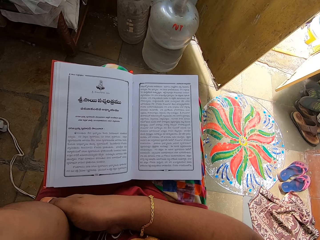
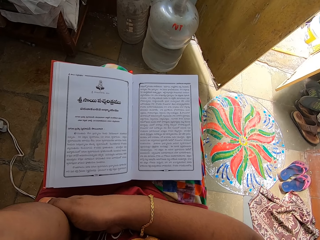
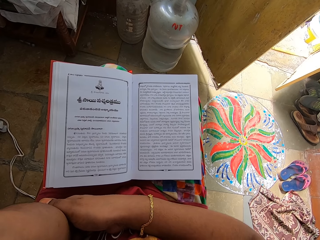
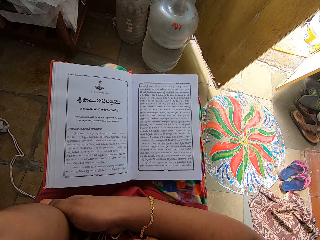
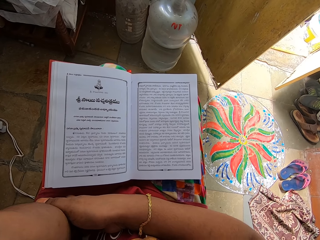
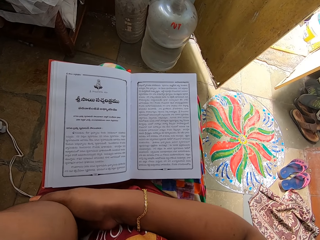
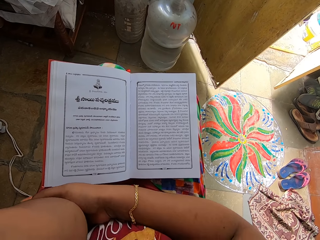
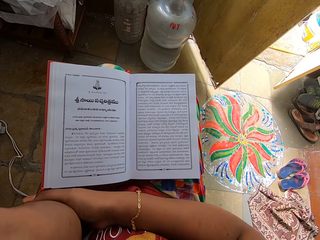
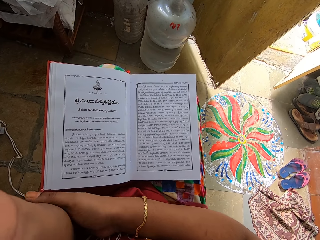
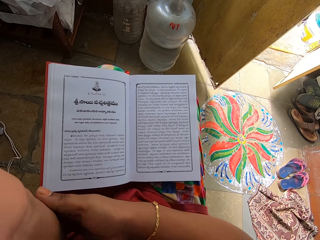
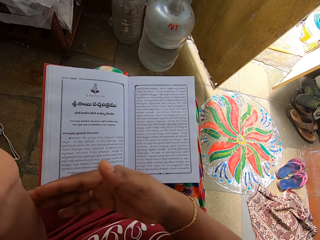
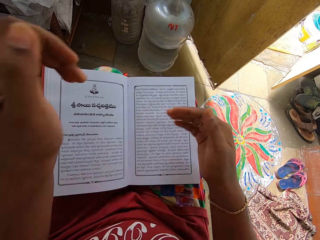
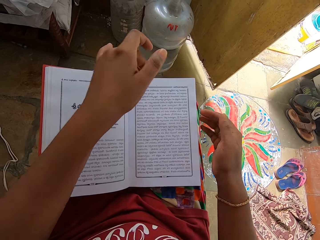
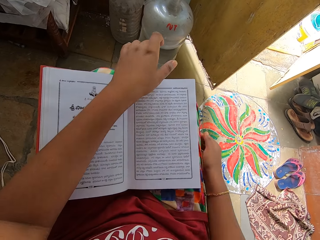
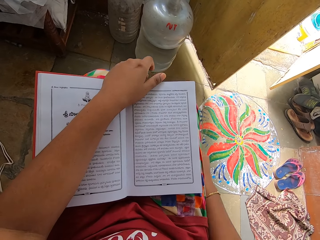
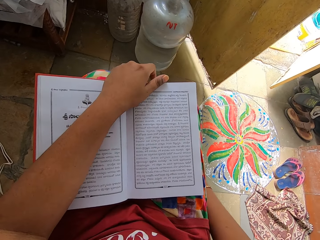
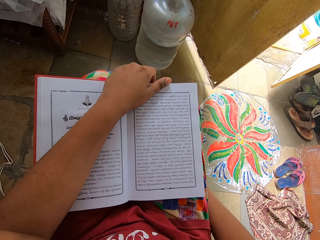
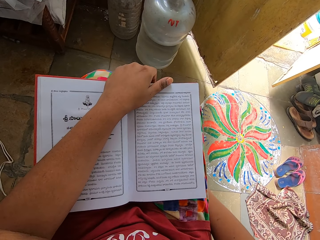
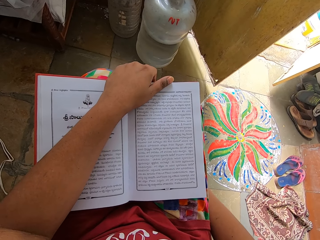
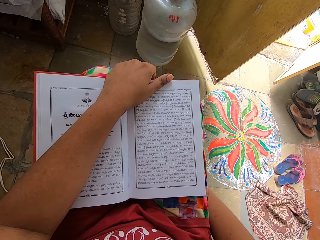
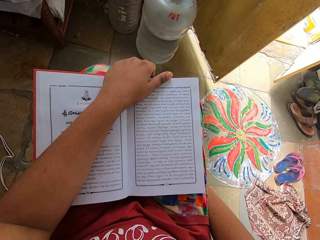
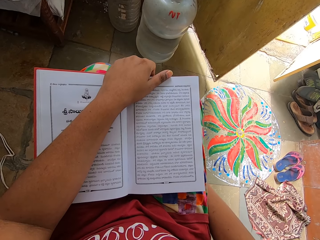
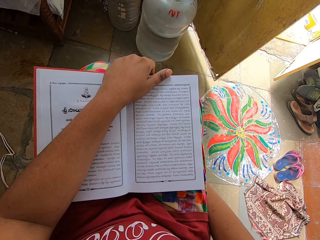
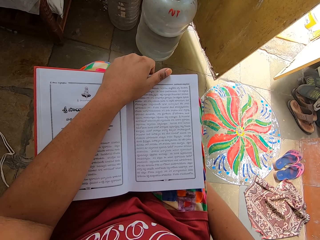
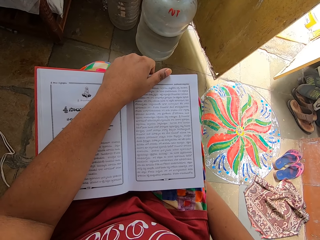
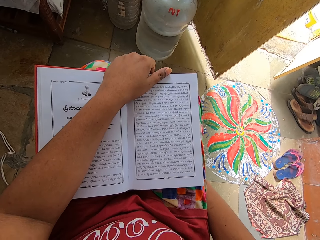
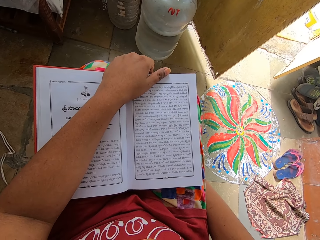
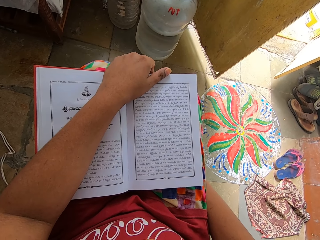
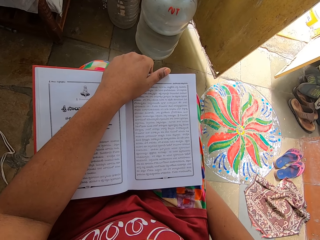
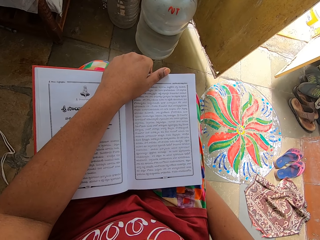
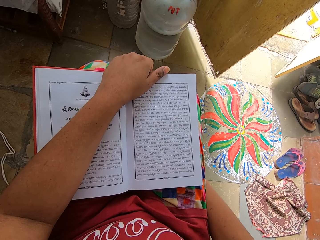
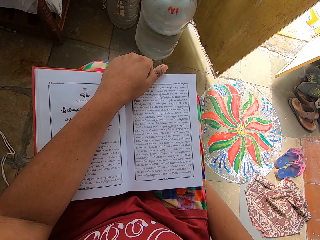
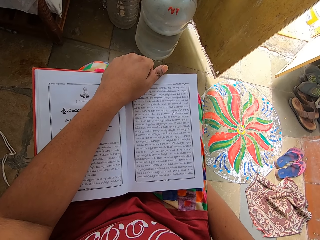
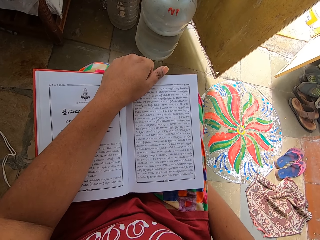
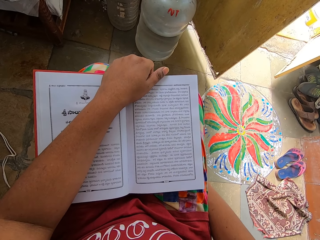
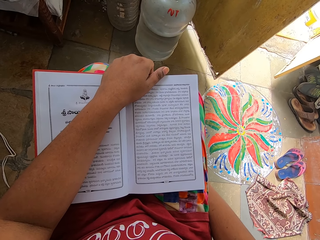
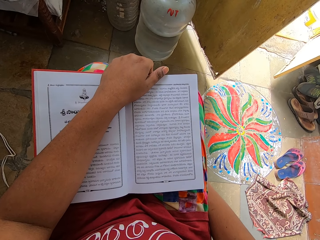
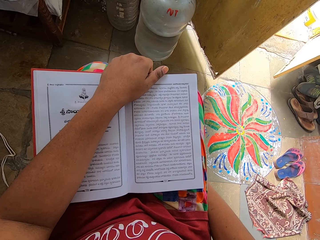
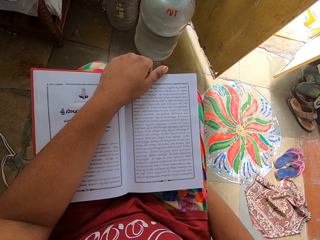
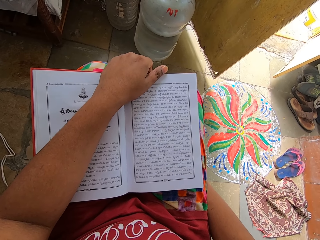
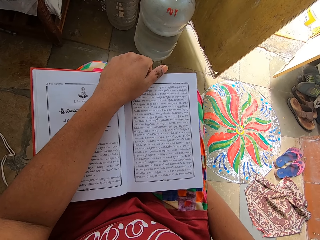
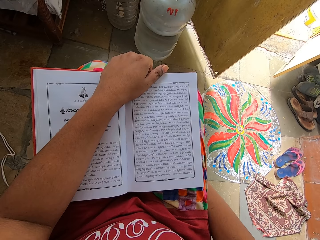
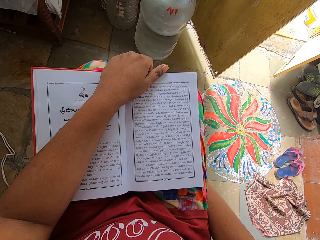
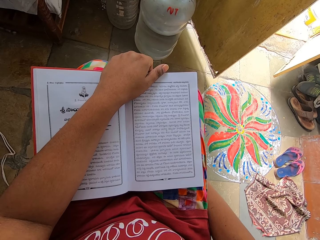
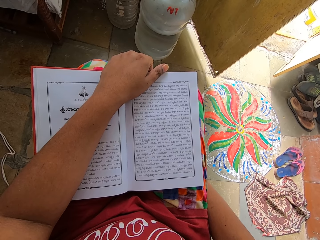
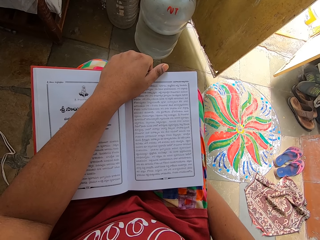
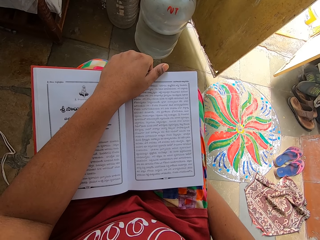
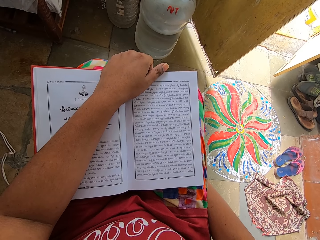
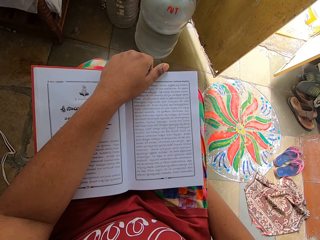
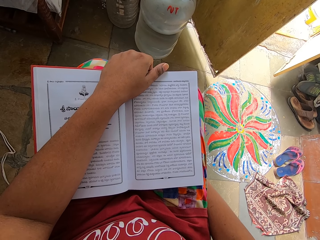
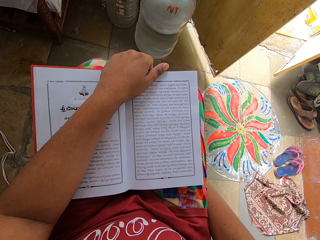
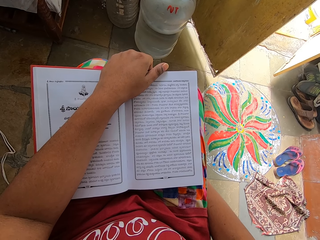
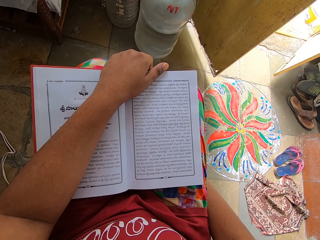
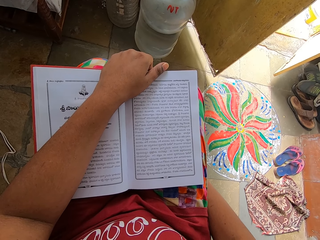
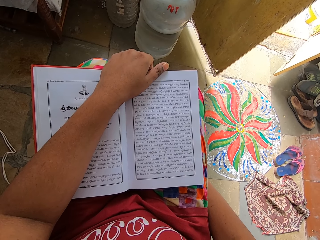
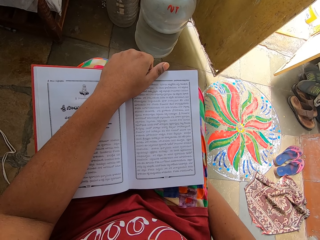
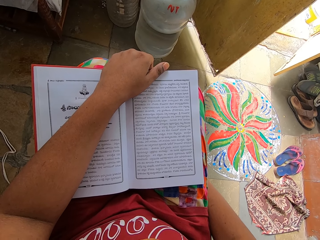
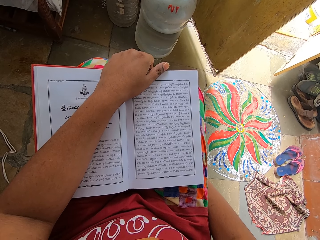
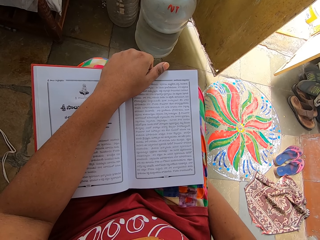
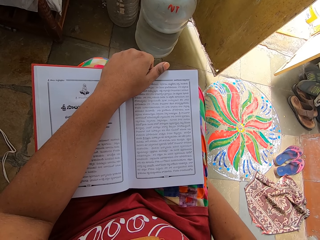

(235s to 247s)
The camera wearer holds a book. They read the book.

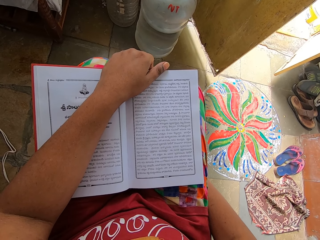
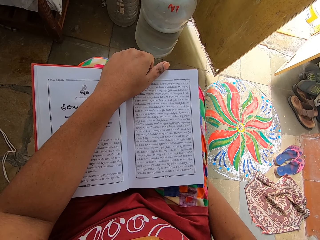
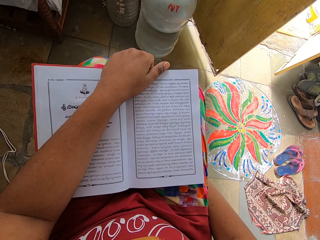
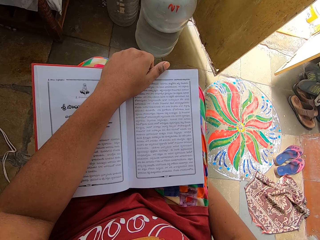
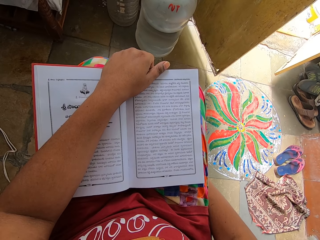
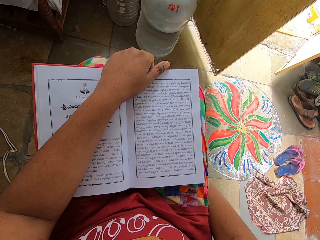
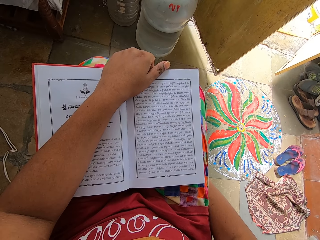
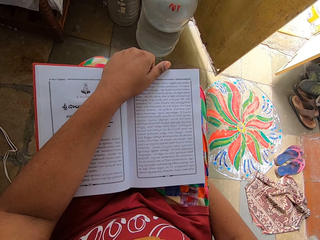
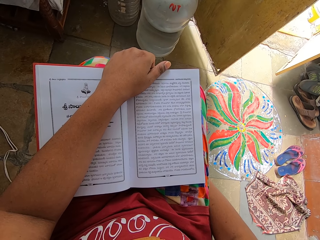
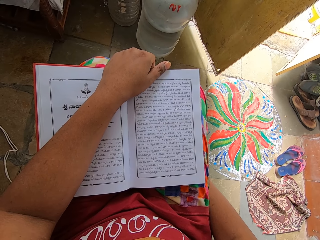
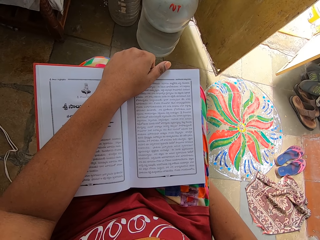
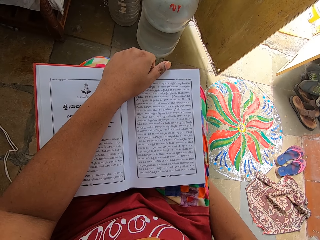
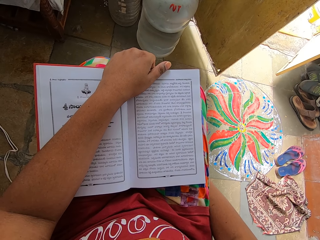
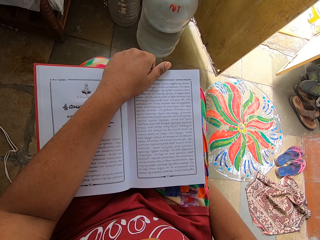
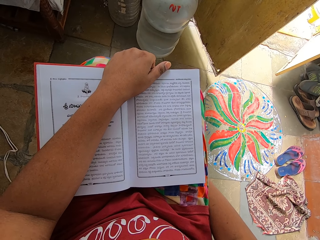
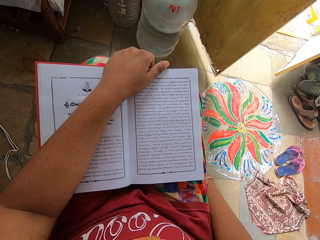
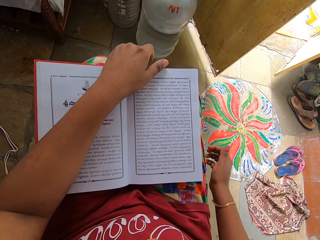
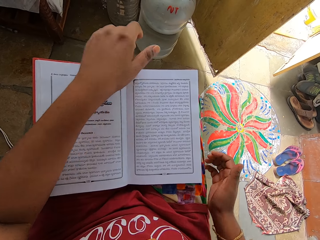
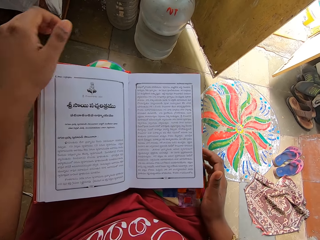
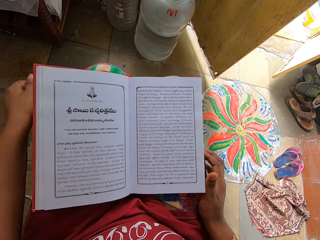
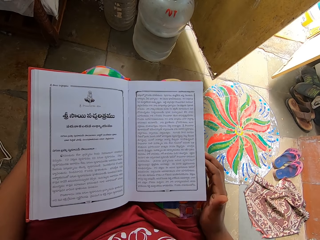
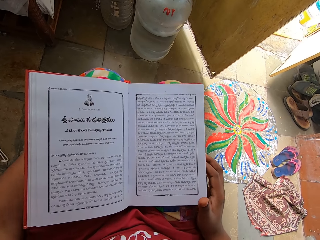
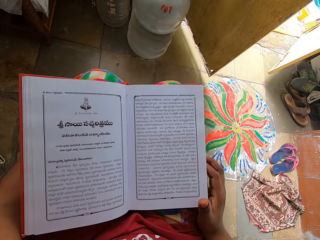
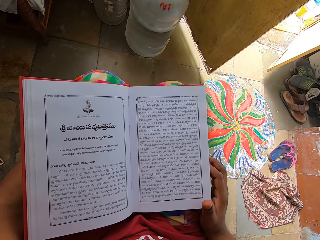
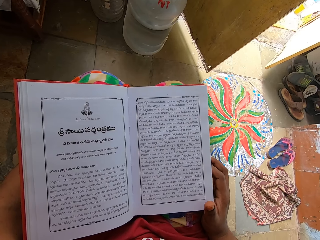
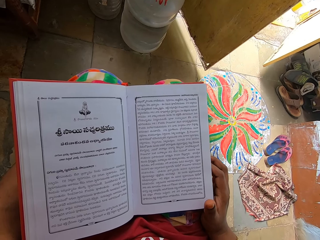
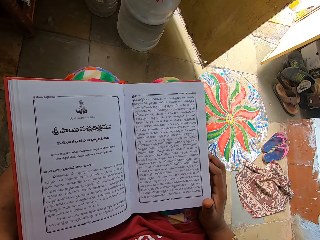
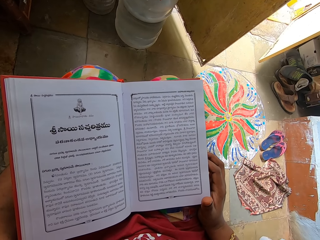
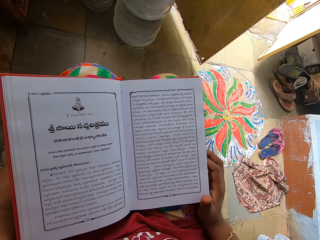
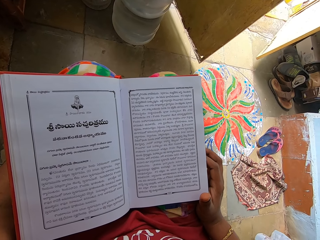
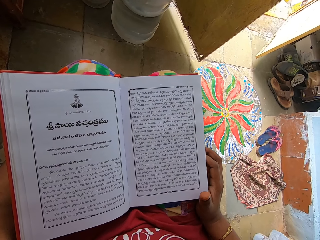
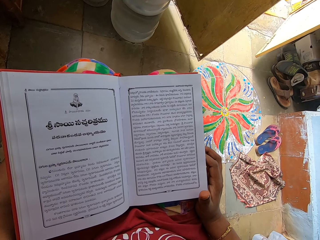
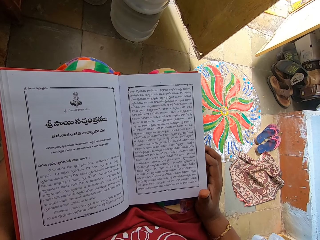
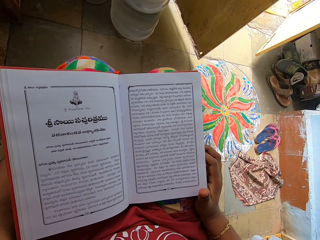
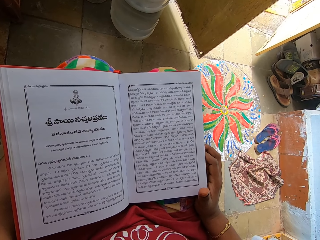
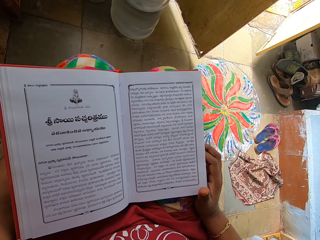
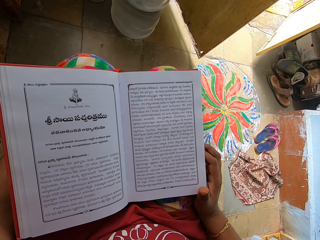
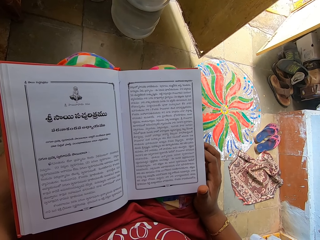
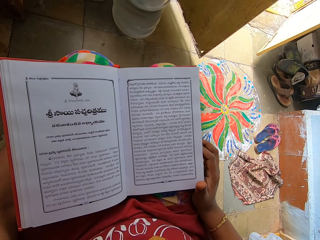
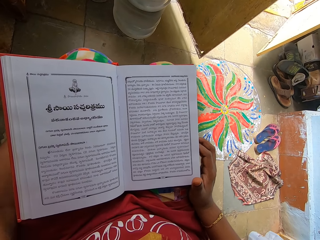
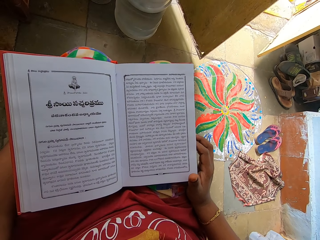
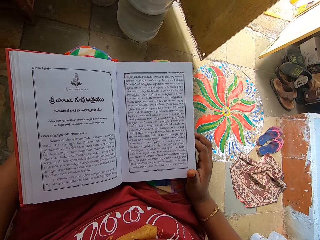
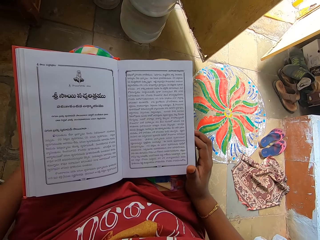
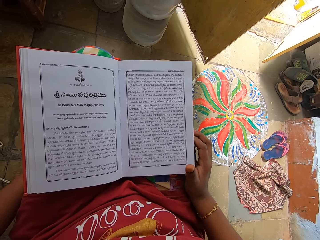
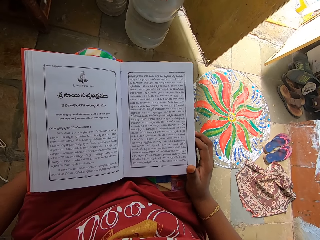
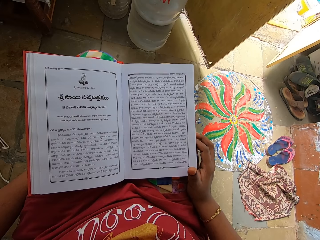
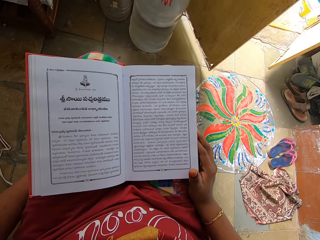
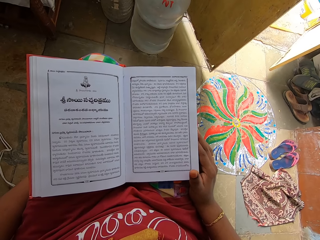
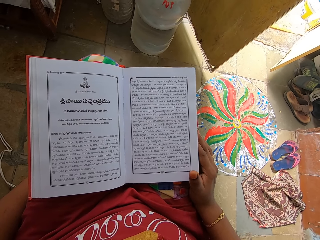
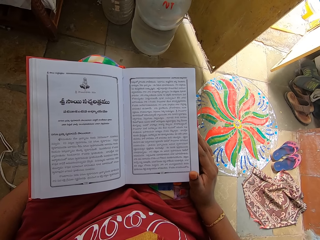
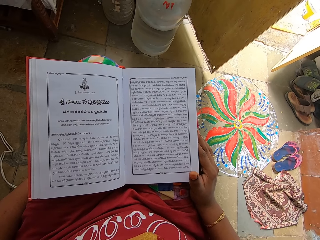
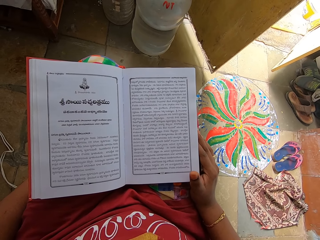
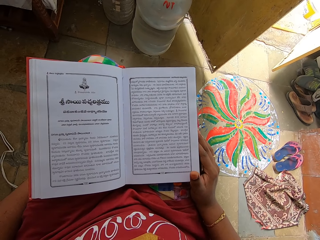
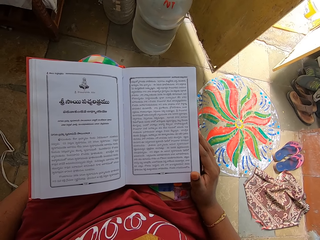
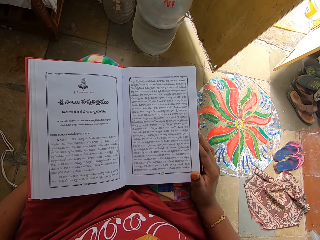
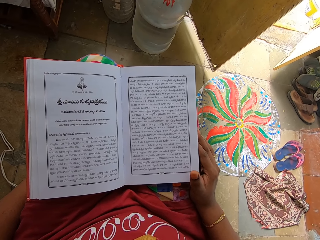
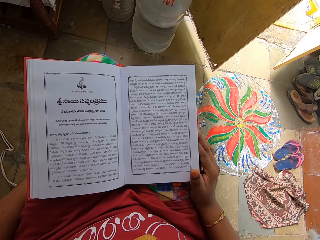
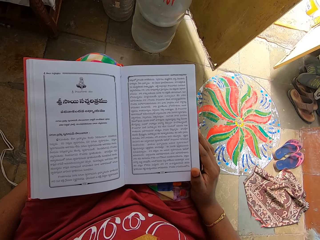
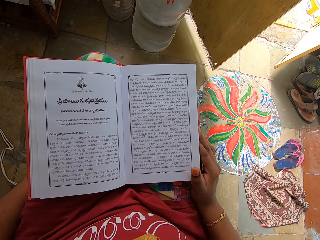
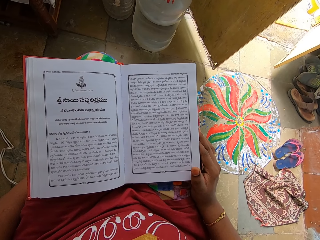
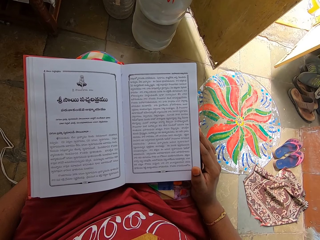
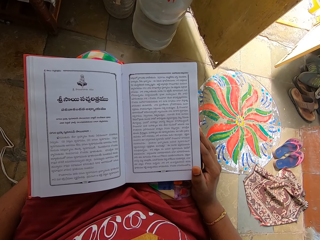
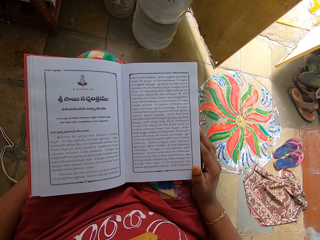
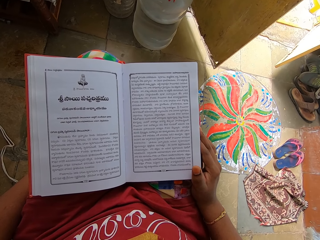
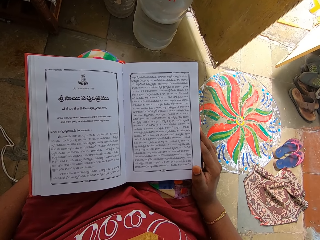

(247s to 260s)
The camera wearer drops a book on the lap. They move the hands. They read the book.
